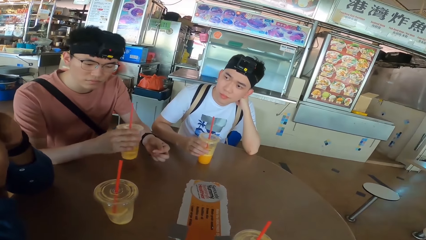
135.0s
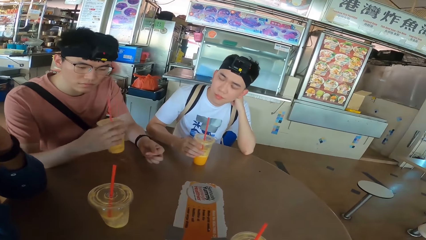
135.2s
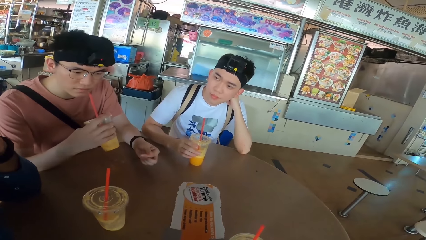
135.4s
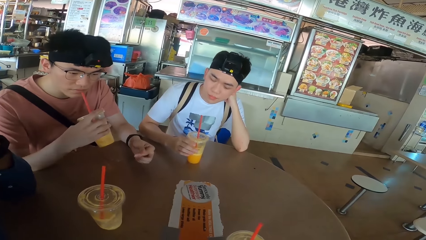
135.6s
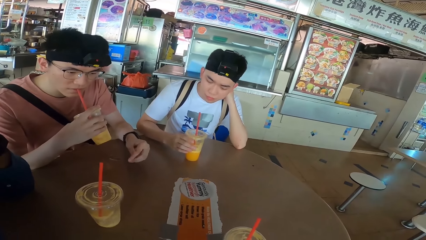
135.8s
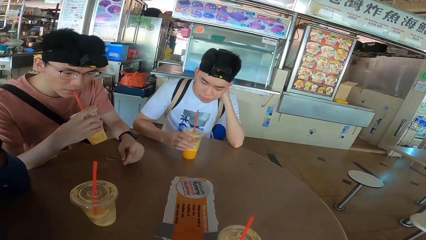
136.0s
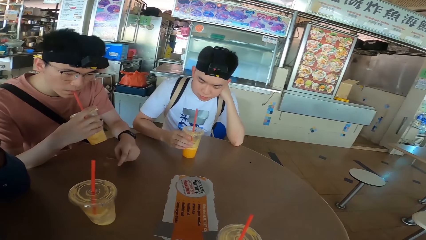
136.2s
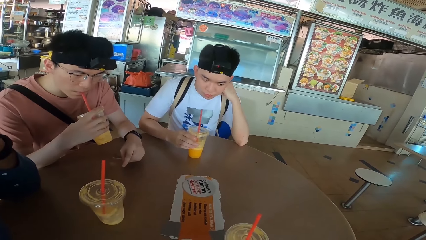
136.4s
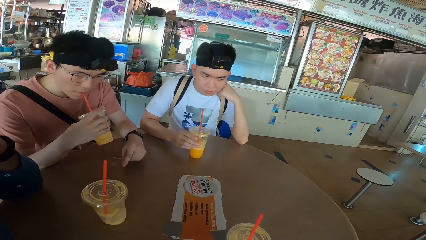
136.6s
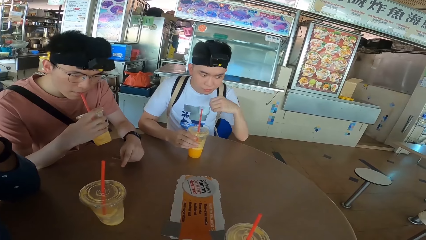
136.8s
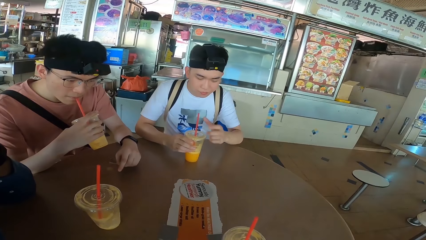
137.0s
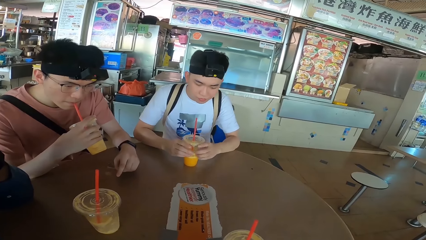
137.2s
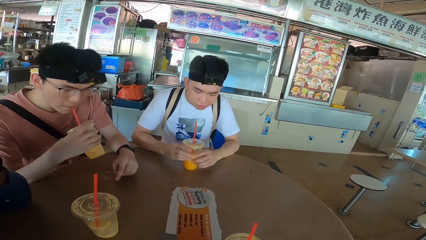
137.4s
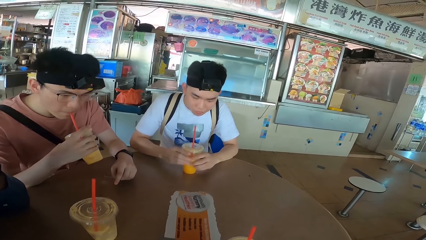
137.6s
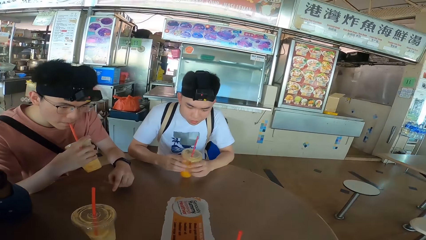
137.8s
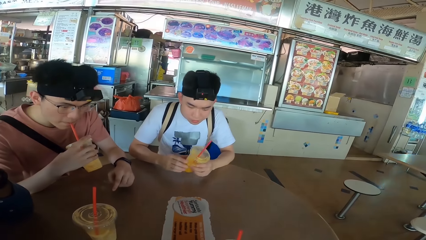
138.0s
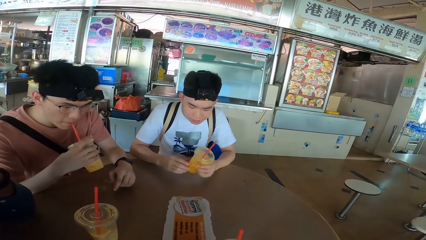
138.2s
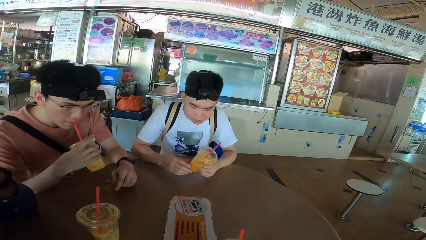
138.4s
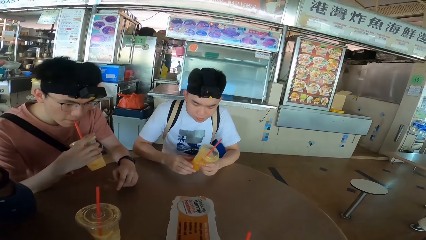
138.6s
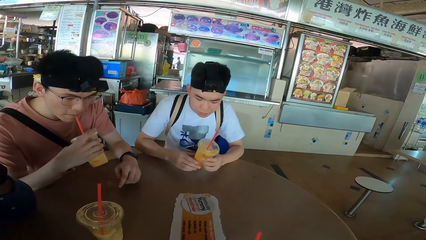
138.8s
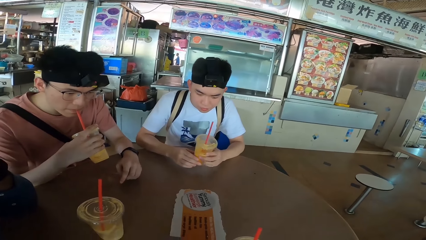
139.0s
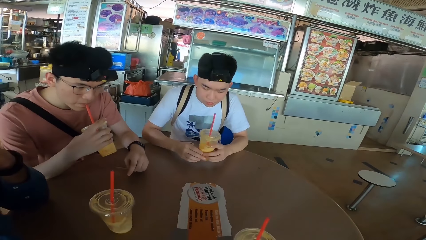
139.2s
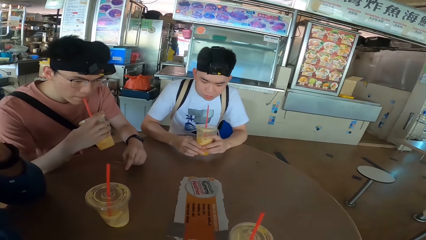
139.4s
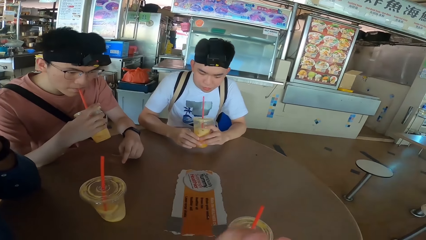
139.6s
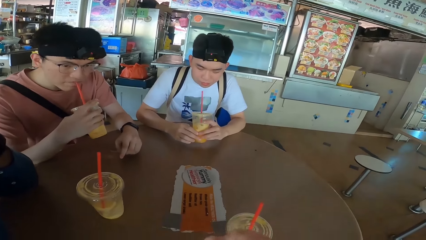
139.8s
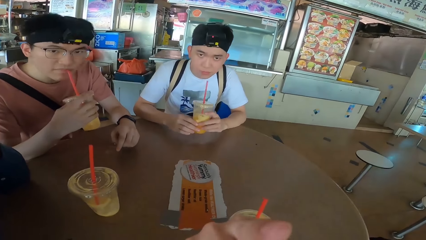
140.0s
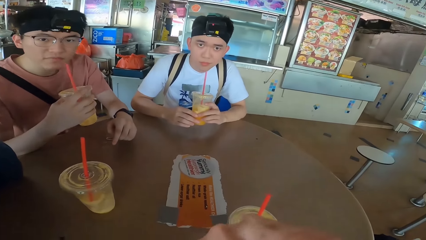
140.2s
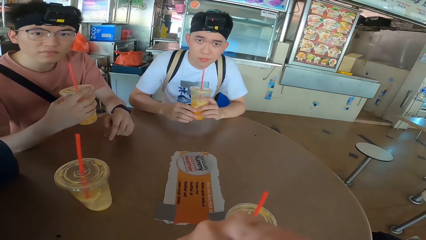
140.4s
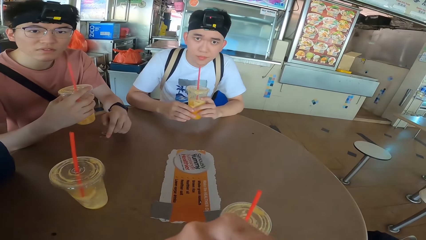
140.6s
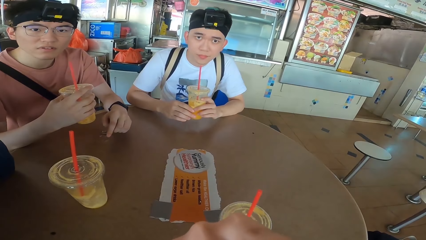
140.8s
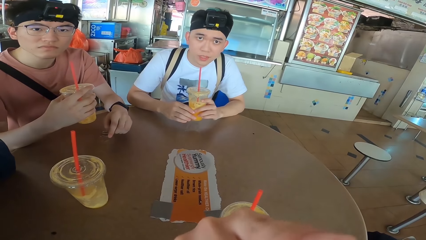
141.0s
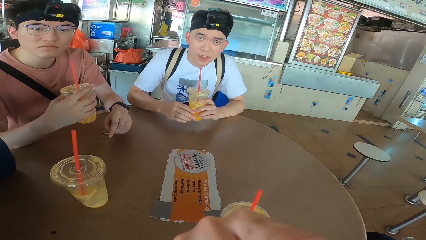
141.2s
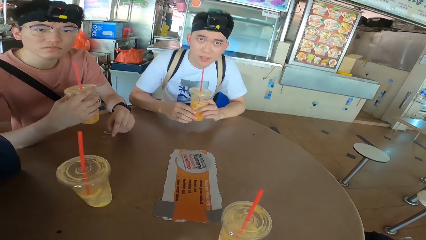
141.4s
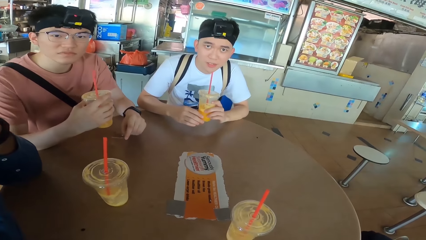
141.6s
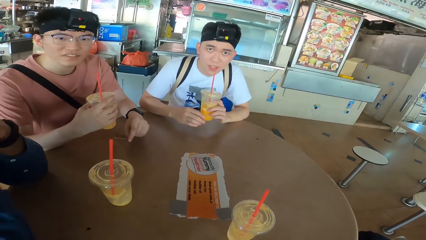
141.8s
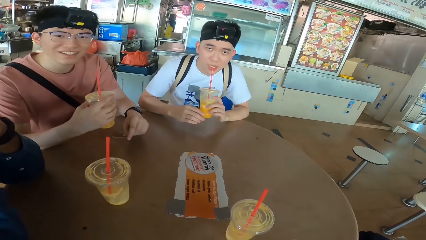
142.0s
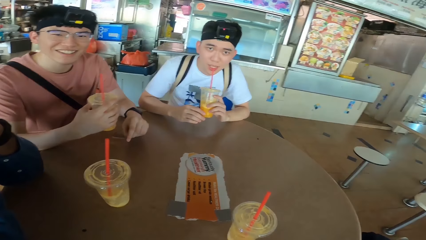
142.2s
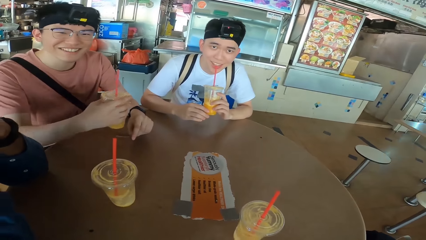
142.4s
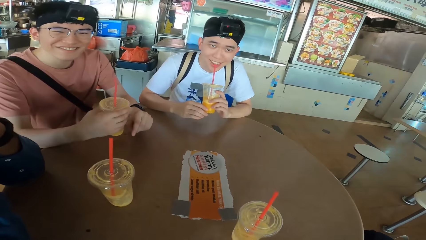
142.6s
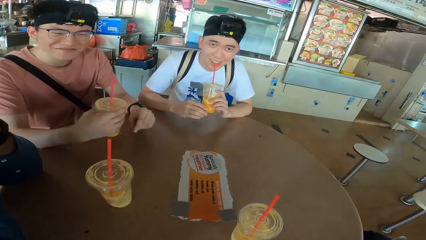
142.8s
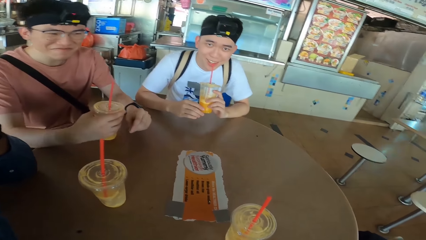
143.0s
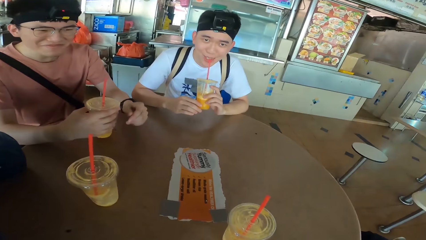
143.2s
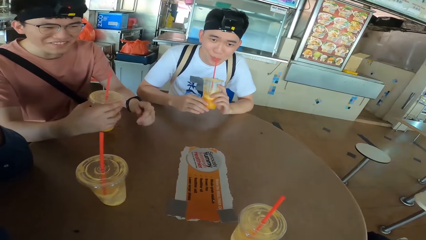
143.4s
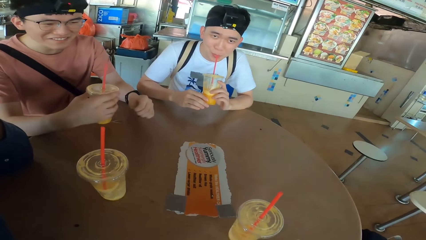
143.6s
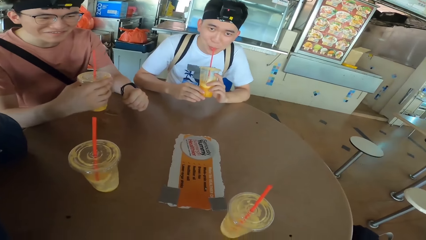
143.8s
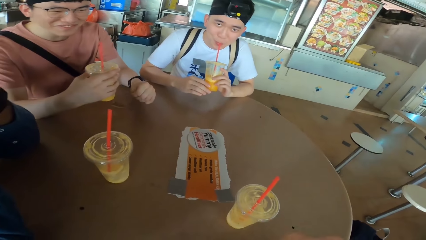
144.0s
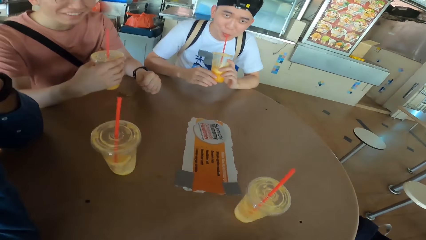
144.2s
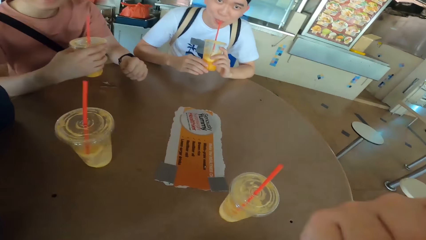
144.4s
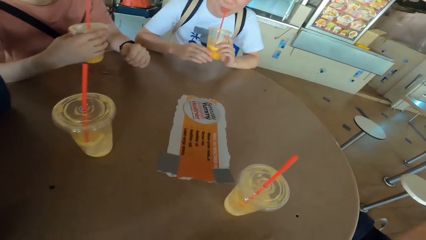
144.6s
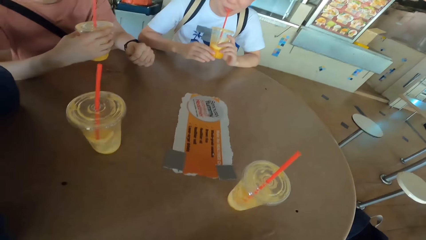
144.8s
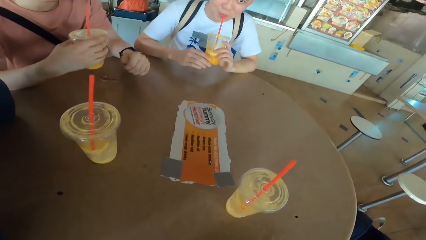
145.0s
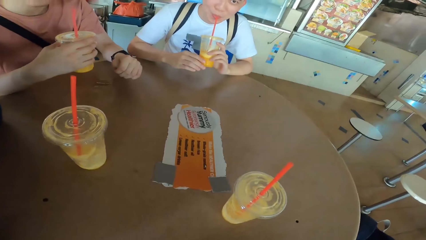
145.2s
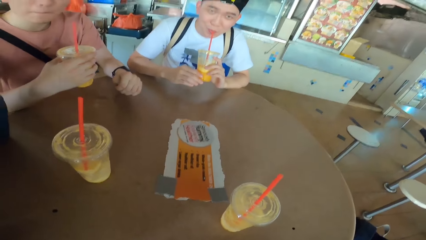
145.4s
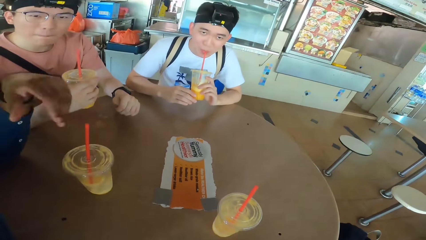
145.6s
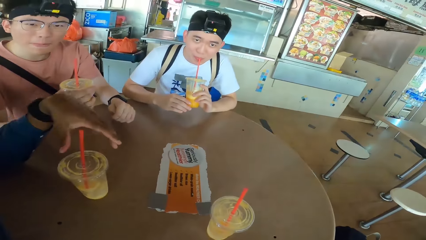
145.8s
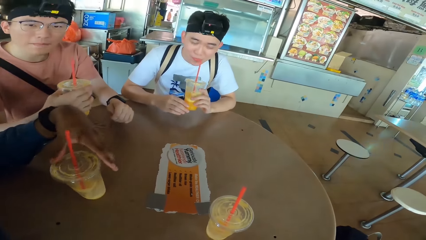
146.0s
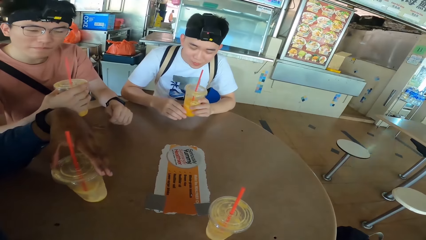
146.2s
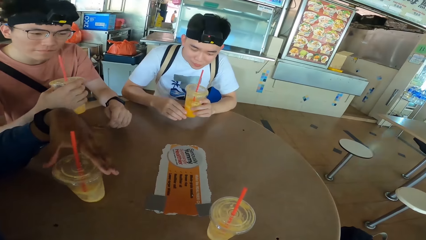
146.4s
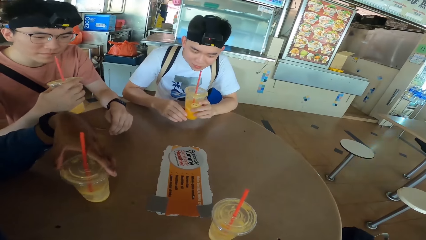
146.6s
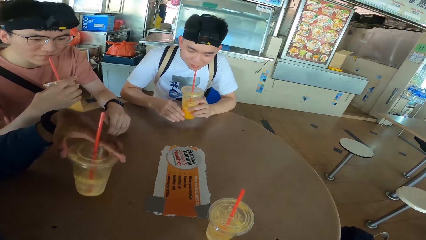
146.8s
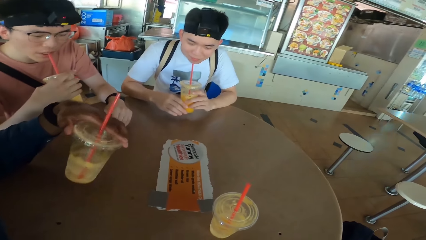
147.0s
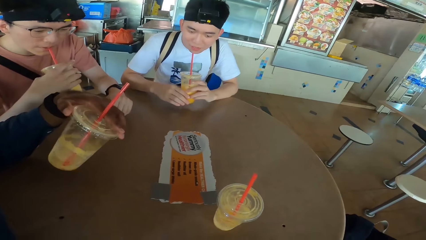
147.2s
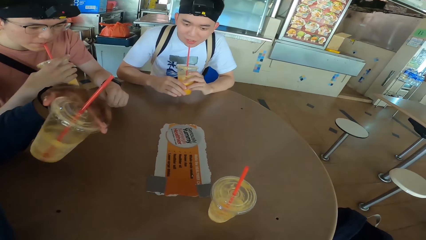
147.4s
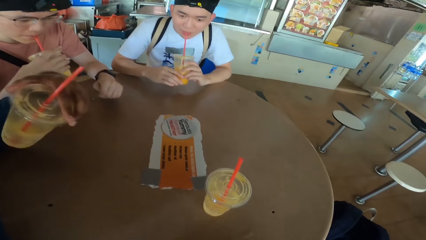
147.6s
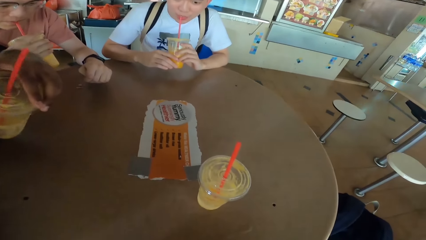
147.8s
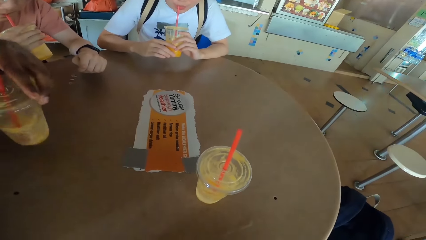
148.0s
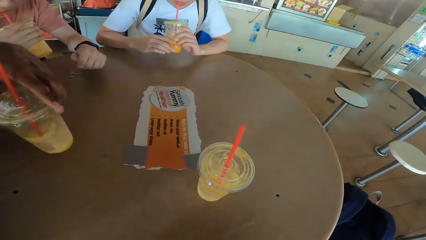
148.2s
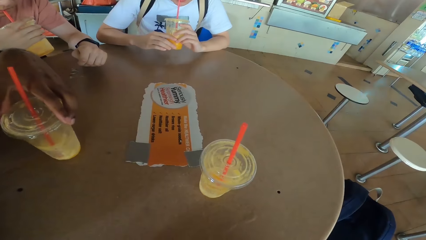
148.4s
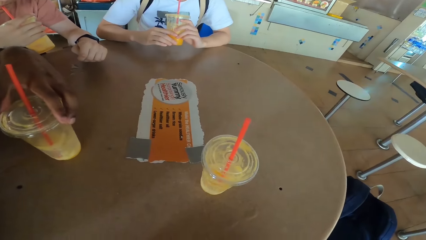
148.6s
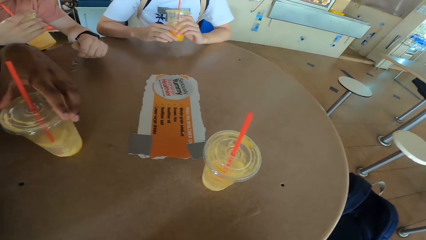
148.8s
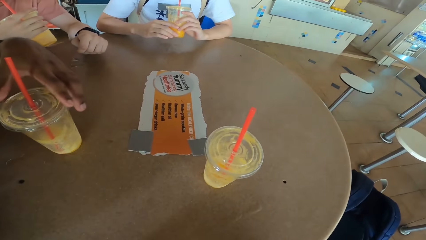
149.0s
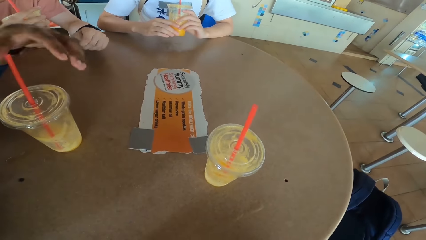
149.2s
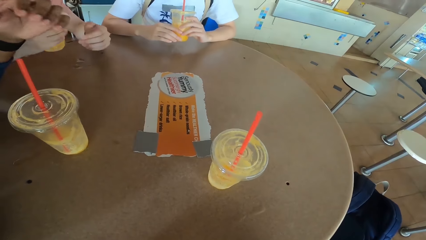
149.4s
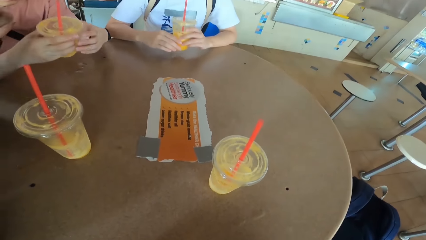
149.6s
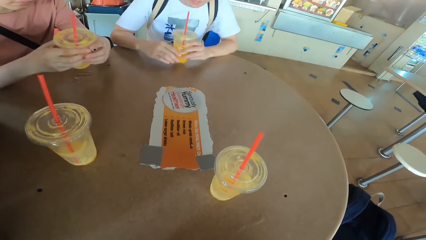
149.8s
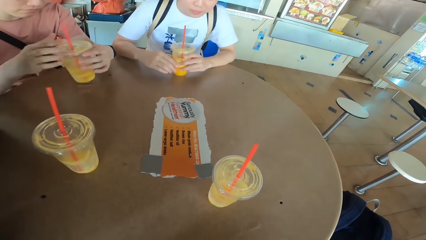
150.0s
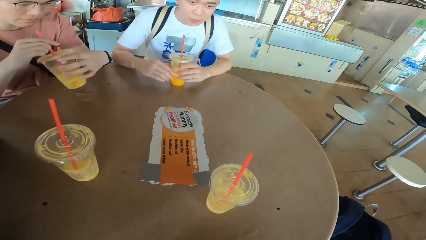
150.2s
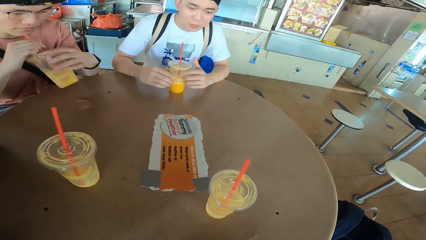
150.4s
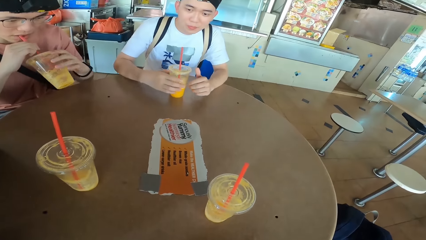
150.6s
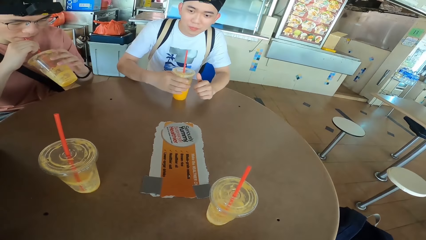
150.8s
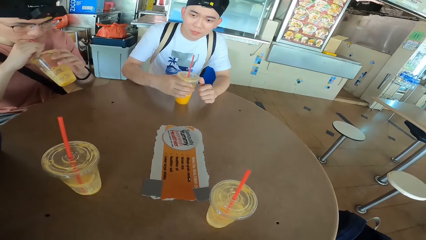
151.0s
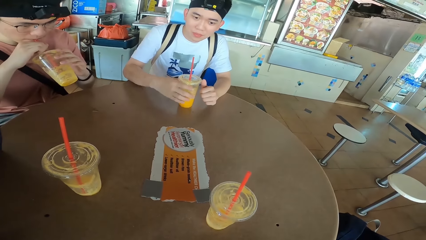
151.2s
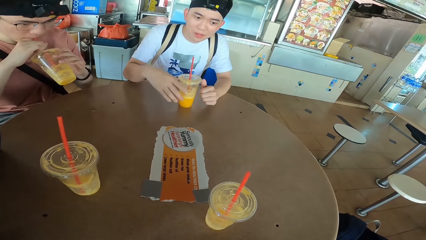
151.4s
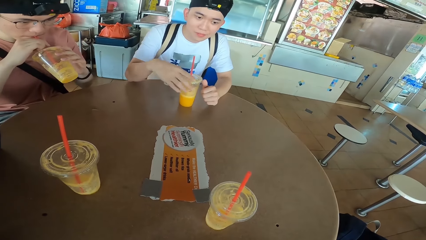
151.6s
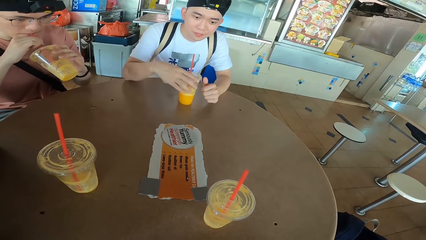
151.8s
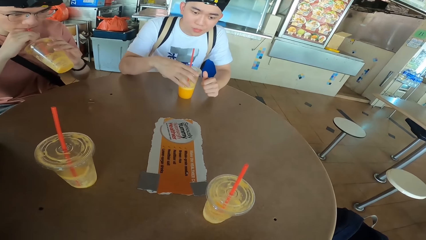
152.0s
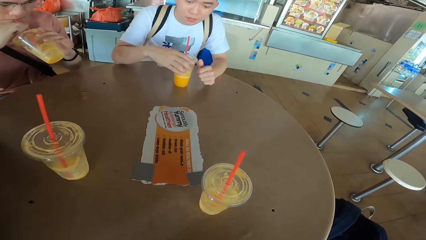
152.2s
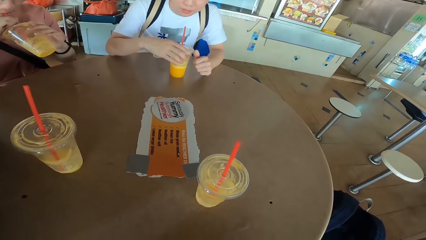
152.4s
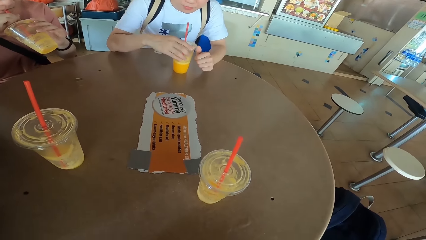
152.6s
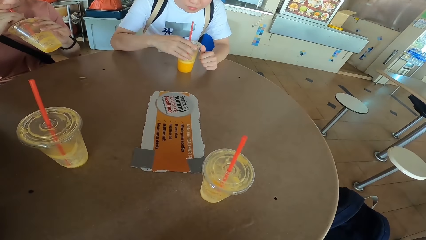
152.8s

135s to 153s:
A man sips juice. Another man looks at the juice can. The second man sips juice. The camera wearer communicates with the first man. The first man lifts the juice can. A third man looks at the smoothie can. The first man sips juice. The second man sips juice. The third man lifts the juice can and places the juice can on the table. The first man places the juice can on the table. The first man sips juice.
